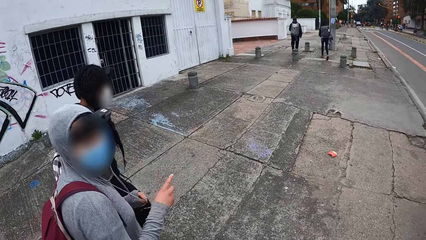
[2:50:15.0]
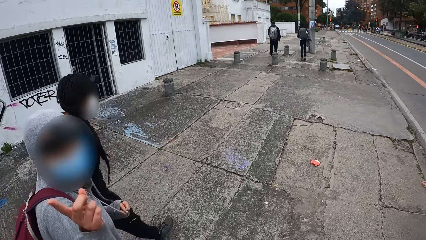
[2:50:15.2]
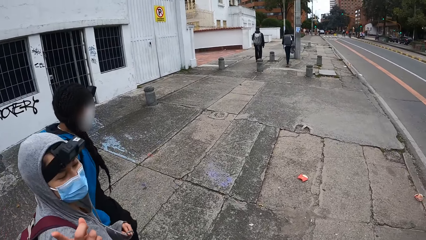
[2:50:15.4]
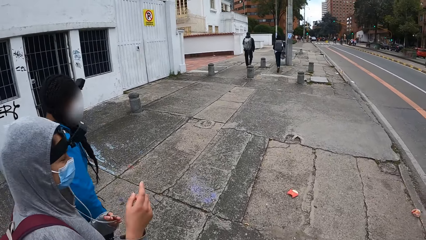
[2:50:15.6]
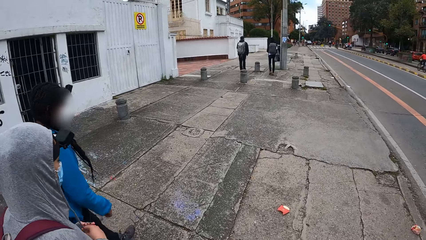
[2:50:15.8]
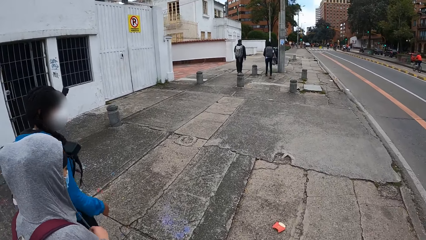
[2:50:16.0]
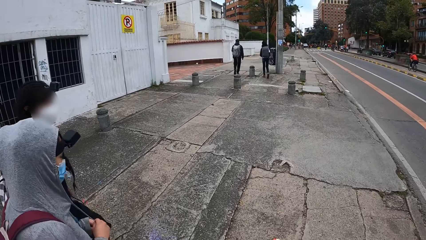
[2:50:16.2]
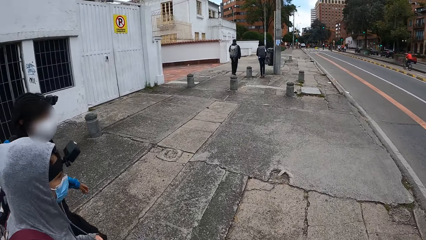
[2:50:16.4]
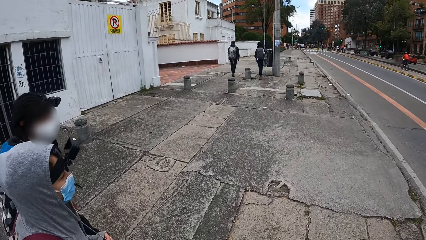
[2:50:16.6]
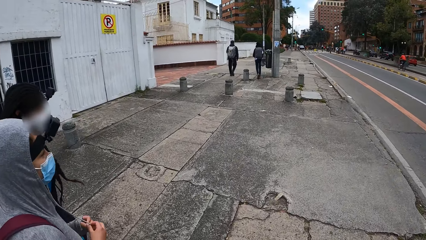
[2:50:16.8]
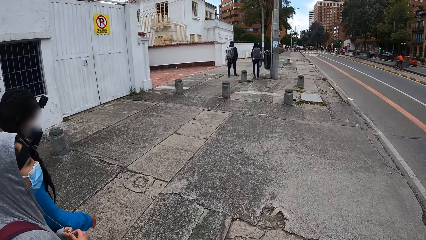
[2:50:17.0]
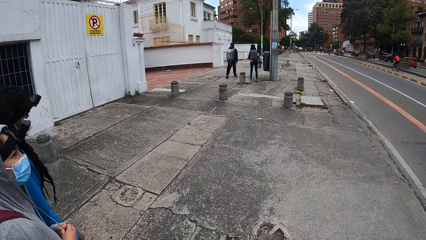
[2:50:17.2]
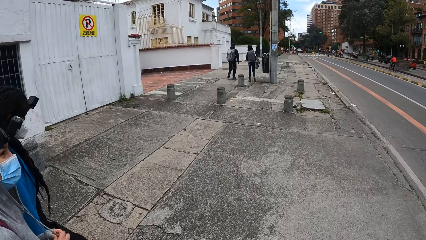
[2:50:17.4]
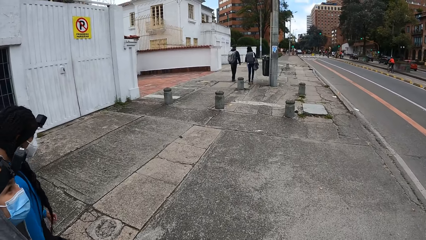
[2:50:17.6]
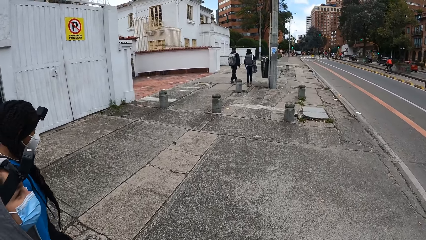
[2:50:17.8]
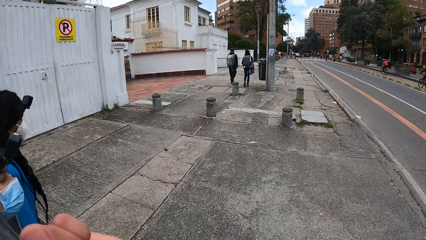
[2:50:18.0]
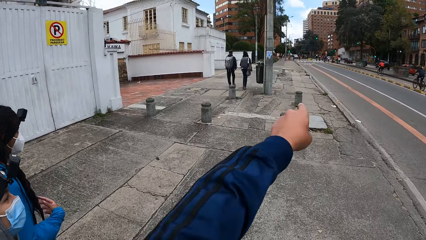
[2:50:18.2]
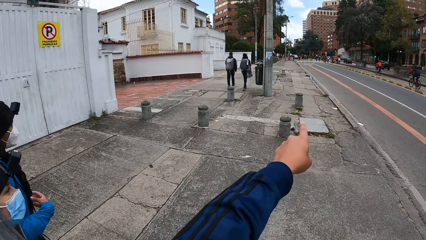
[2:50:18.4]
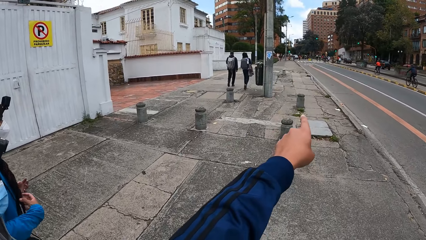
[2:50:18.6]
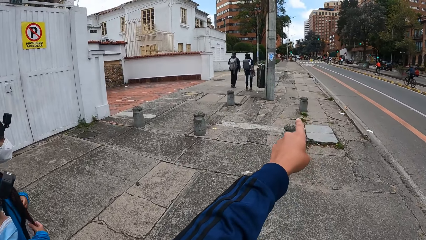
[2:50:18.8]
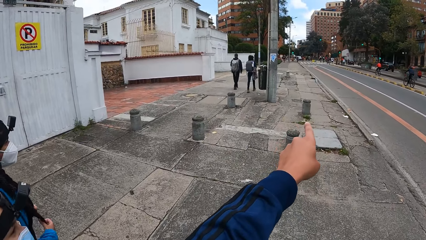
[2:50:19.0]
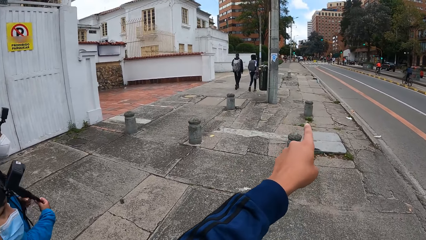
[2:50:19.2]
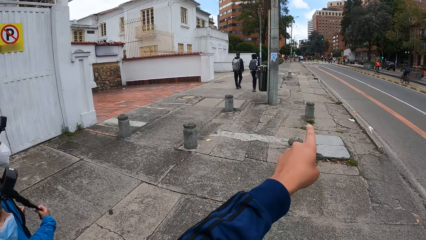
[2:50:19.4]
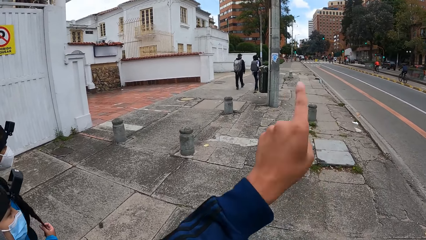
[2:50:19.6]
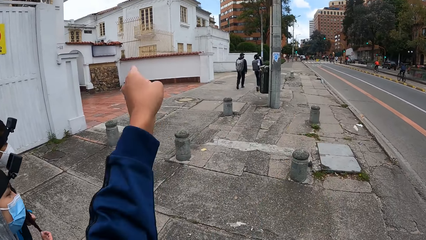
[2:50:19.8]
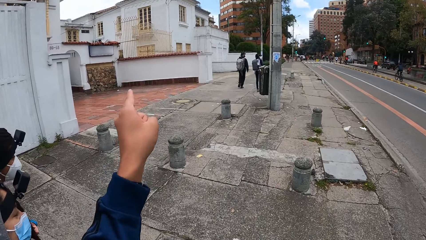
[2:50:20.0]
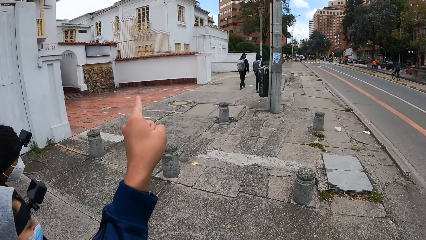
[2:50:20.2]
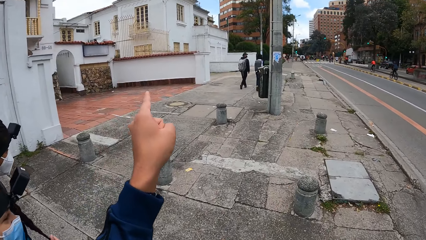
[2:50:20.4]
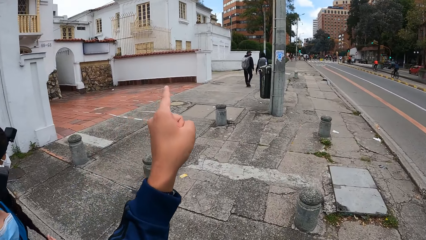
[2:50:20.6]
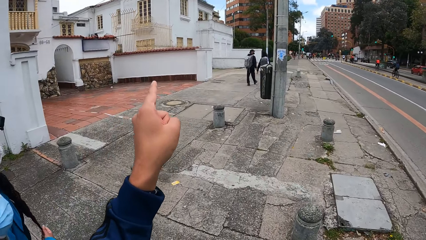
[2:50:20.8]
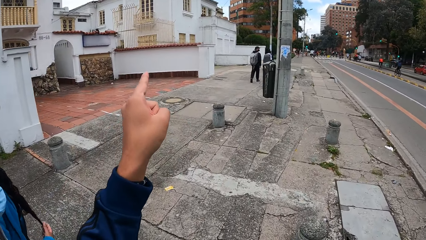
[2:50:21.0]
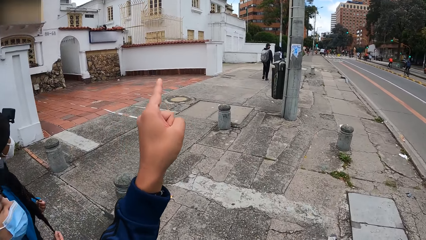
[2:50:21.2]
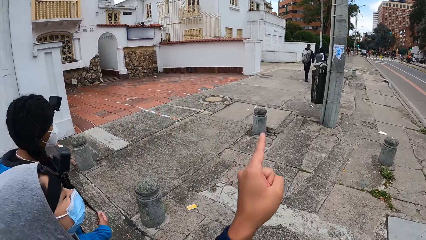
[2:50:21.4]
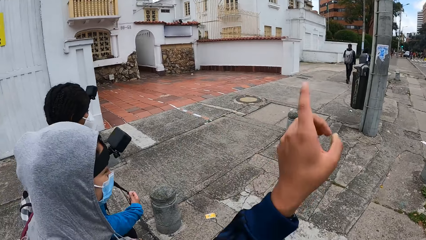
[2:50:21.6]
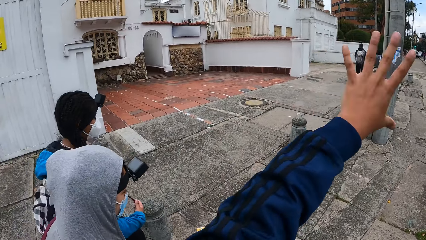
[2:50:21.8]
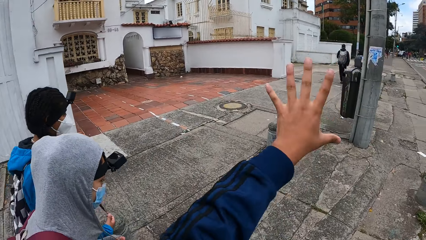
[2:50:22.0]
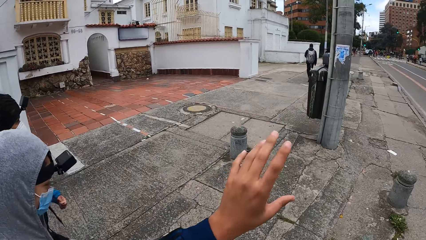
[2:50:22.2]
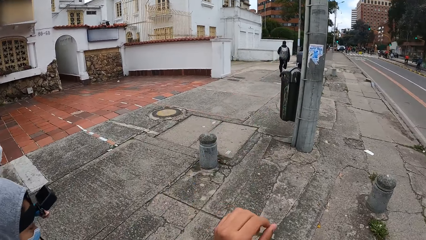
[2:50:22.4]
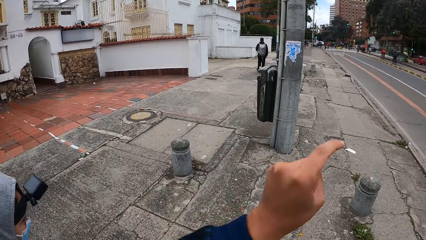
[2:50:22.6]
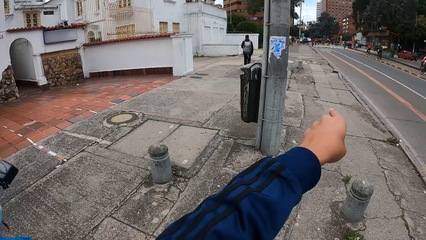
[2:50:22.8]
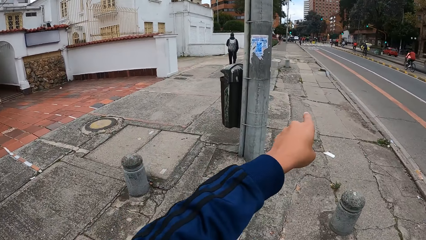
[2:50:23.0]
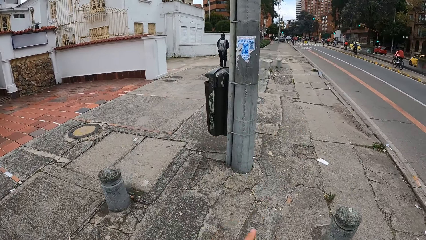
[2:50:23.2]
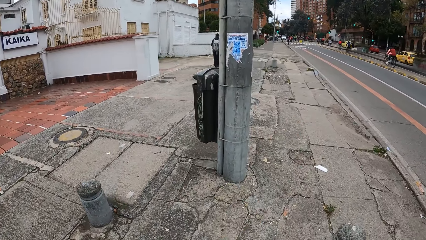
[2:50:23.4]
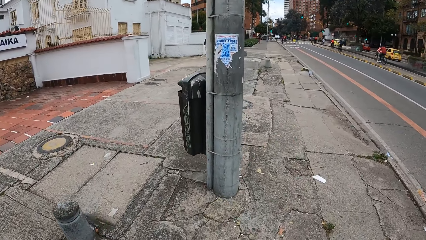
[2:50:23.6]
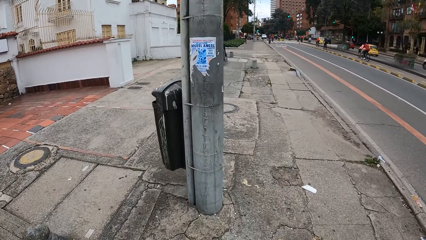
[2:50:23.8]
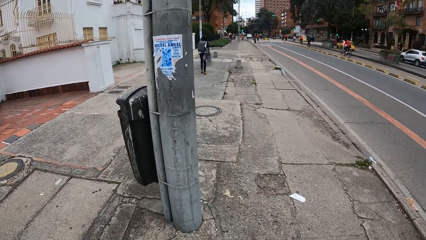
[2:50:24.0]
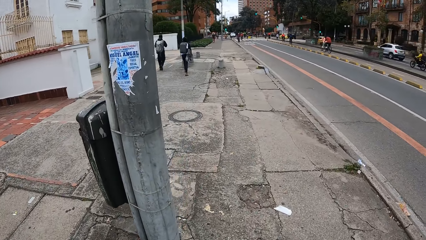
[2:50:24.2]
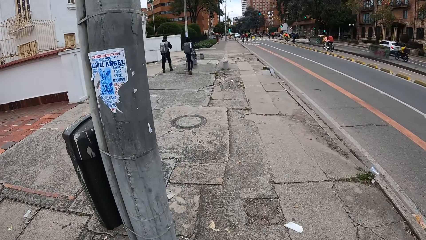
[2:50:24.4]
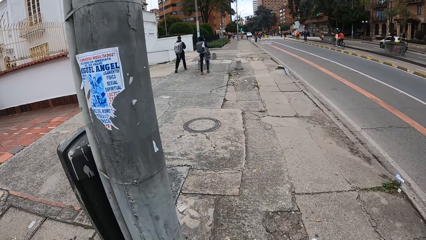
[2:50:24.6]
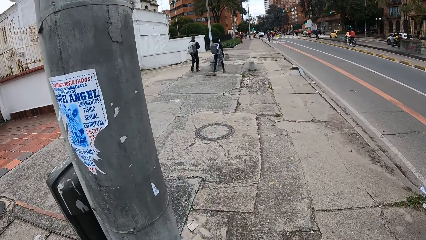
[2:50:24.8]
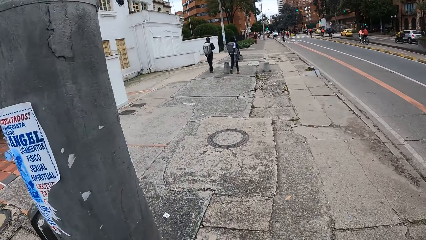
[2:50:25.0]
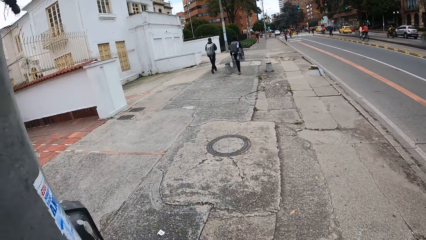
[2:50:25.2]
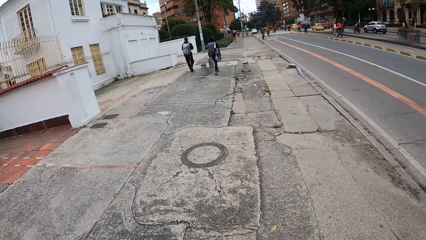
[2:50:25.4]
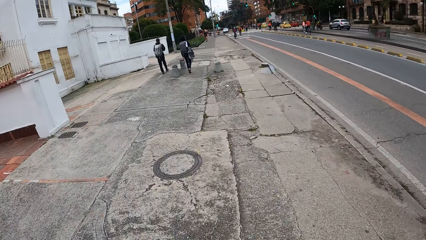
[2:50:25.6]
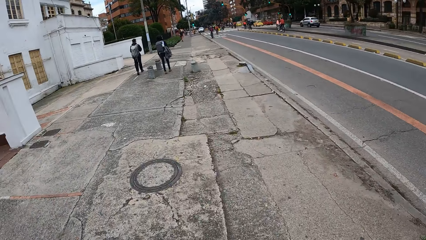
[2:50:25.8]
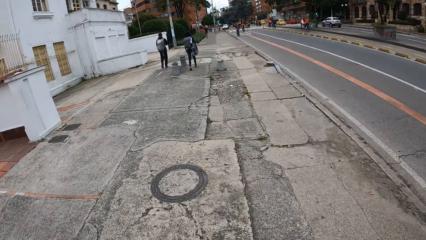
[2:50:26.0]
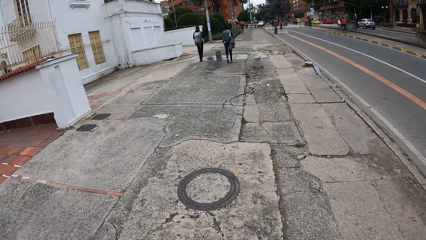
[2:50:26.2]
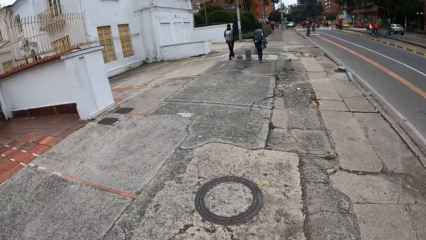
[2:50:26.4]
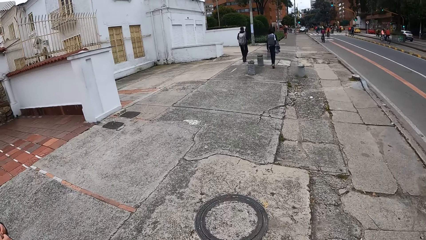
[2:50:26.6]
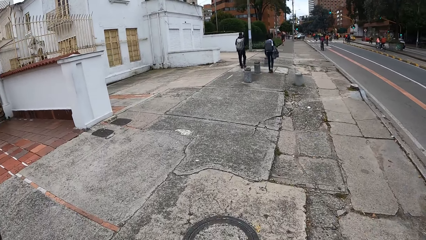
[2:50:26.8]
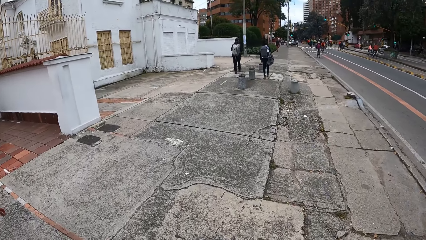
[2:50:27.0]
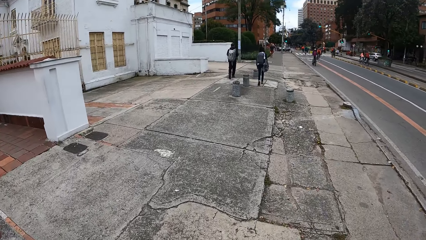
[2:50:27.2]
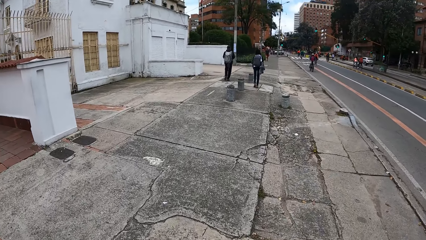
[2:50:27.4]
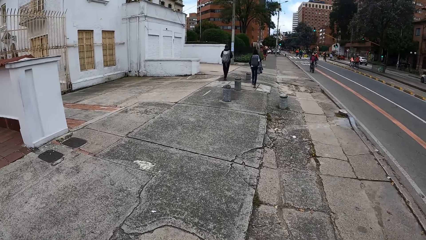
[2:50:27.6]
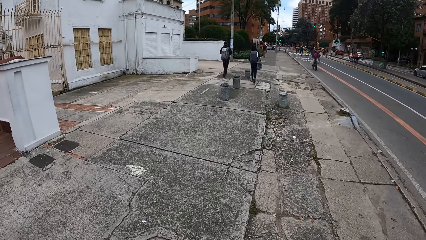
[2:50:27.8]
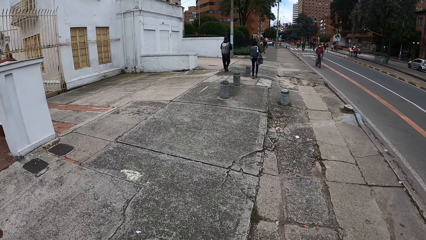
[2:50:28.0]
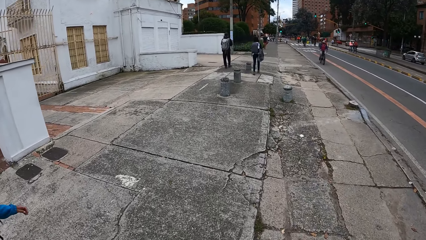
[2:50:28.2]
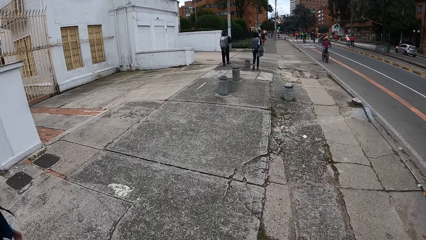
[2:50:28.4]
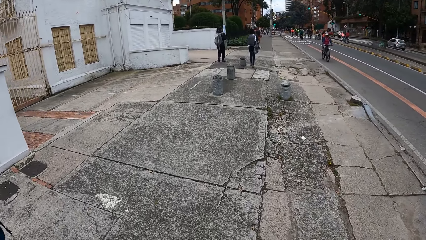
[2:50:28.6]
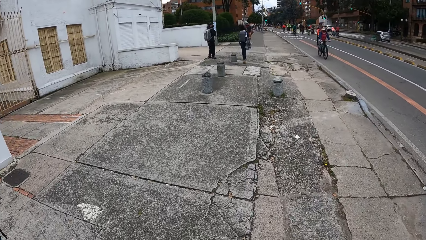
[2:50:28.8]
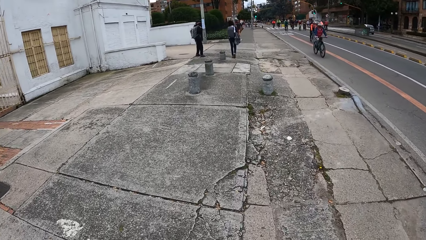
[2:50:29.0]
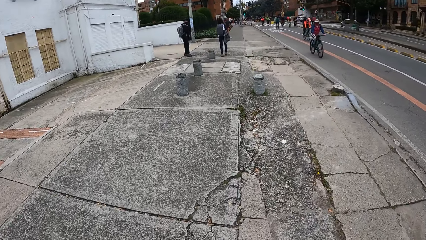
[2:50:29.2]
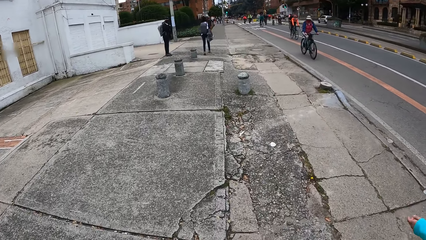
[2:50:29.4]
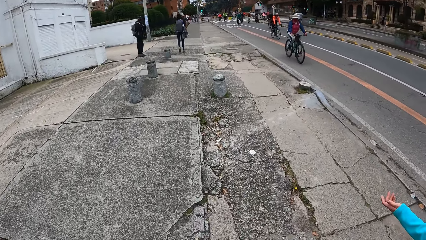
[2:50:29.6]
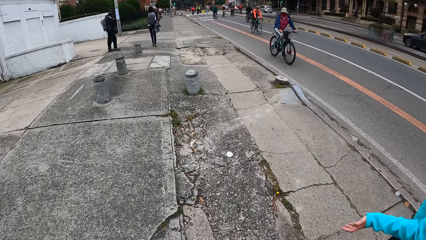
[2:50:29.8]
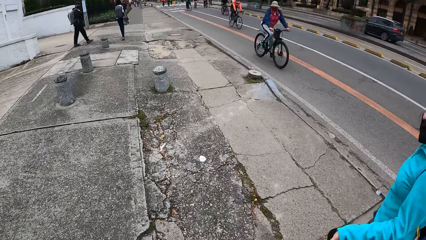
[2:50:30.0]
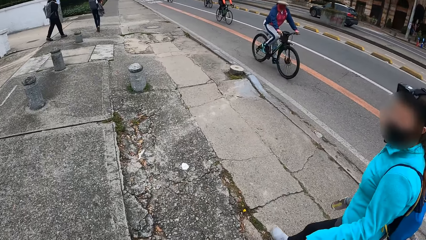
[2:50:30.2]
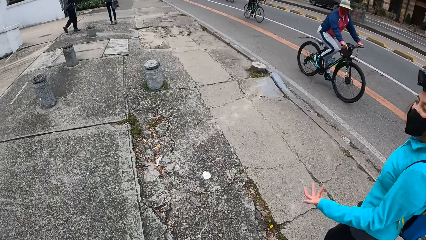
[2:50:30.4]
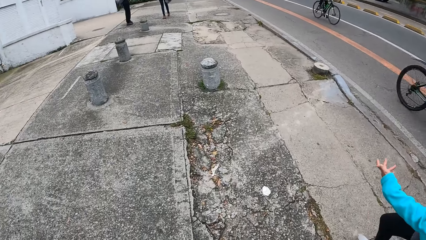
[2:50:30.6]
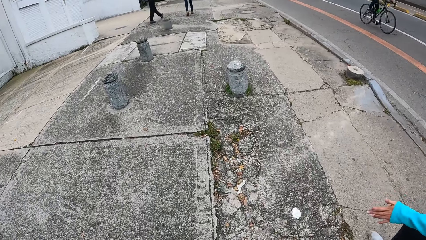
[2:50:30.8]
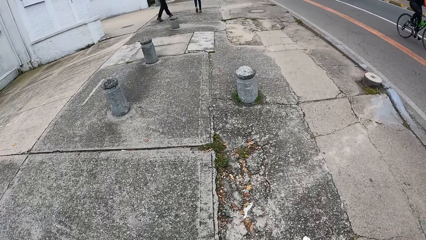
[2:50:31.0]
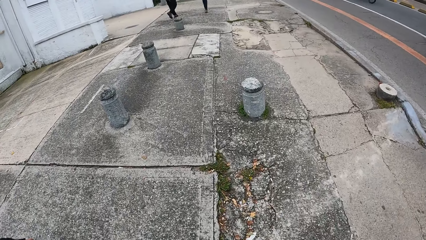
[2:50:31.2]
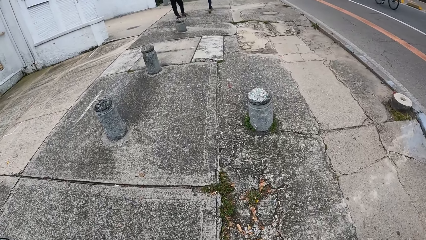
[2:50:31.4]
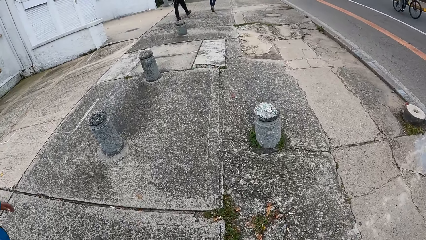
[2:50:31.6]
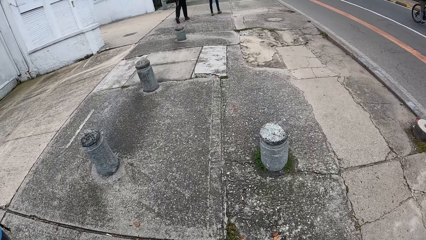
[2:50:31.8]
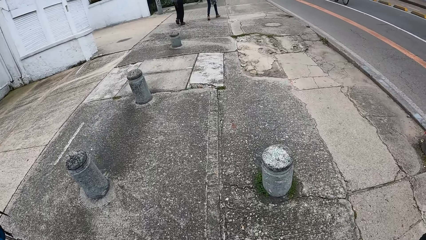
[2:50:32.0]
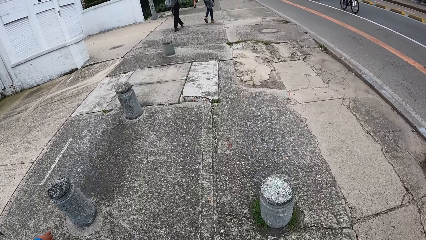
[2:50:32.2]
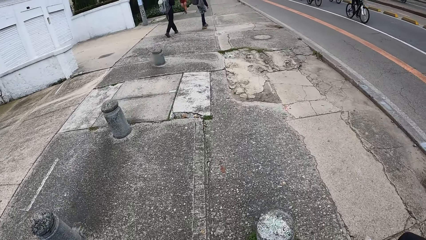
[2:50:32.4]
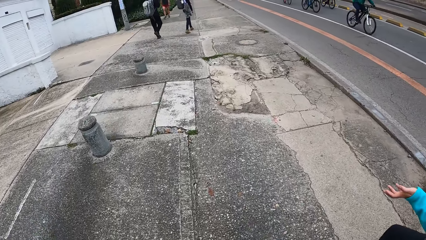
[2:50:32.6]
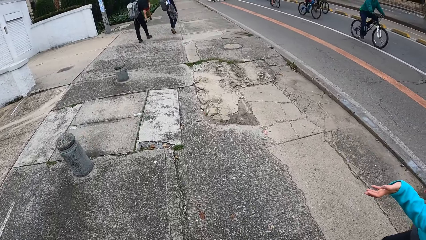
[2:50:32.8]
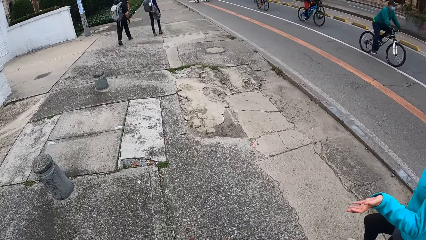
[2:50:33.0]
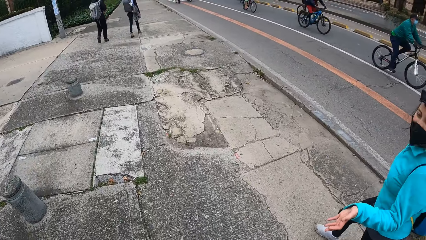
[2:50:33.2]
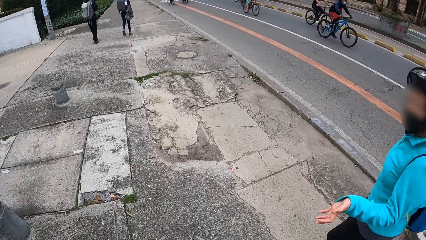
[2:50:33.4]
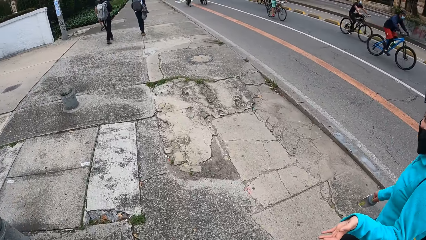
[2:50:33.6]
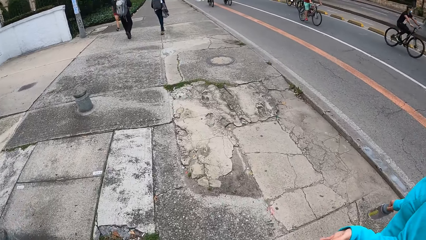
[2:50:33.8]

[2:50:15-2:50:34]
A woman points out, speaks to the camera wearer and looks at the camera wearer. The camera wearer walks and looks at the woman. She gestures with her left hand. She walks and points out. She interacts with the woman, another woman and a third woman on the footpath. She walks and raises her left hand. She walks and looks at another woman. The other woman speaks to the camera wearer.
